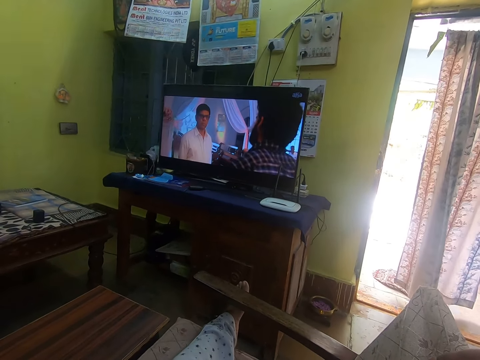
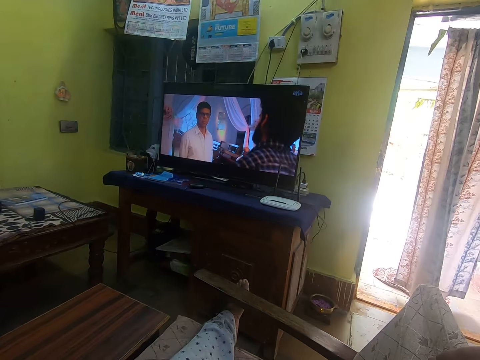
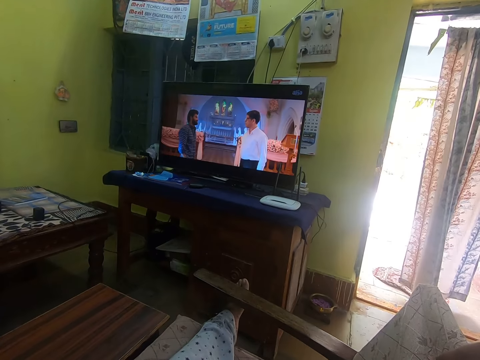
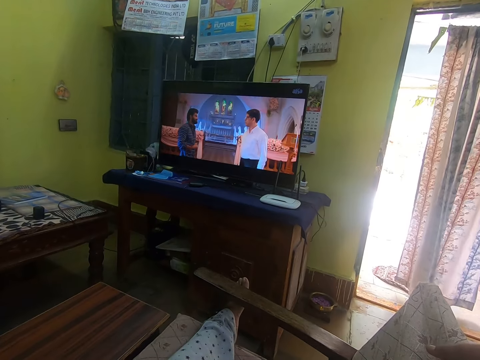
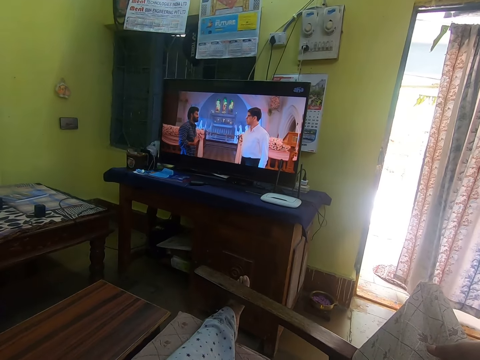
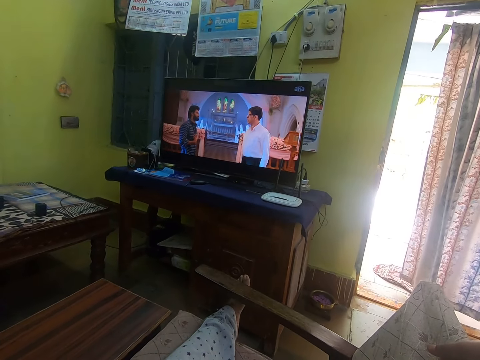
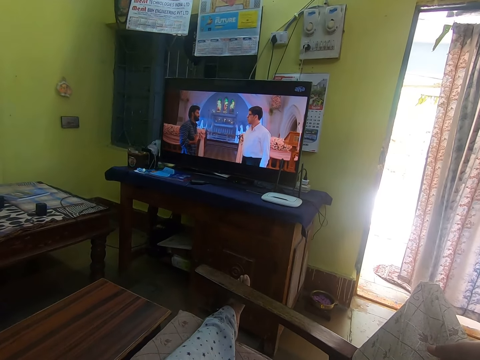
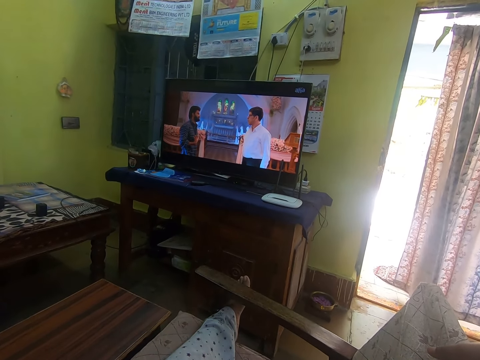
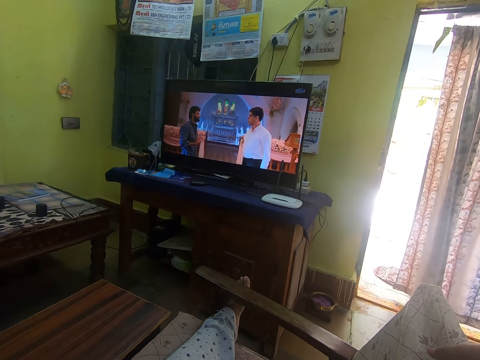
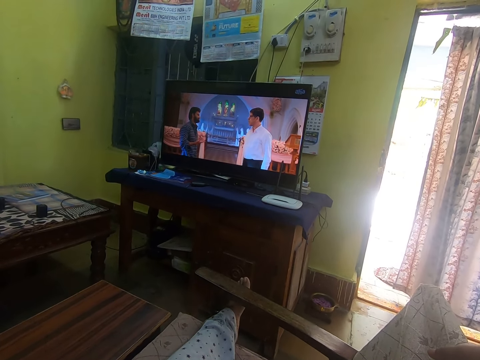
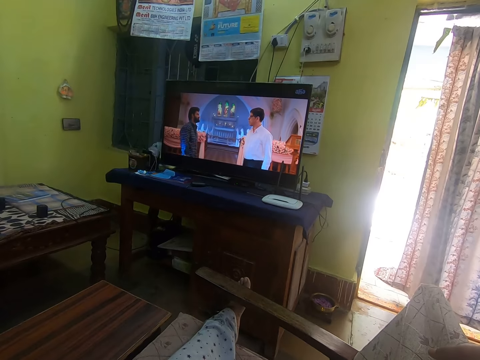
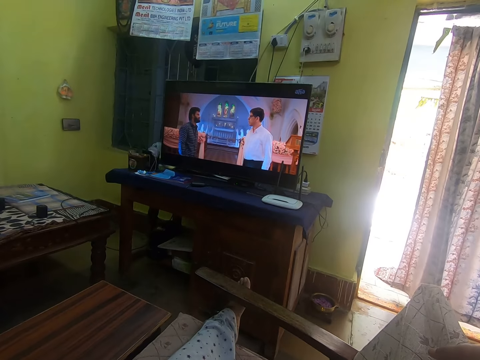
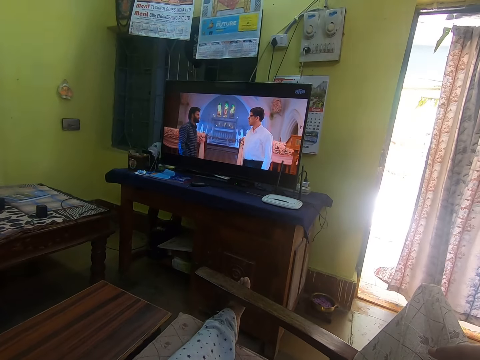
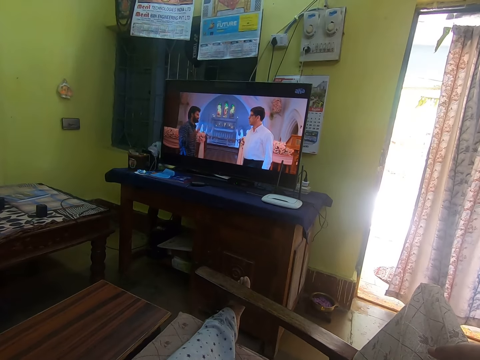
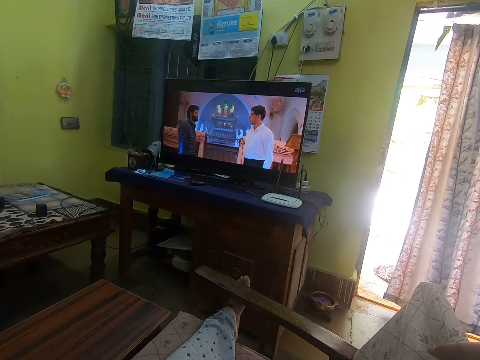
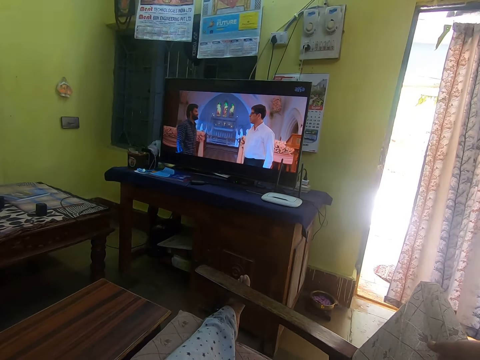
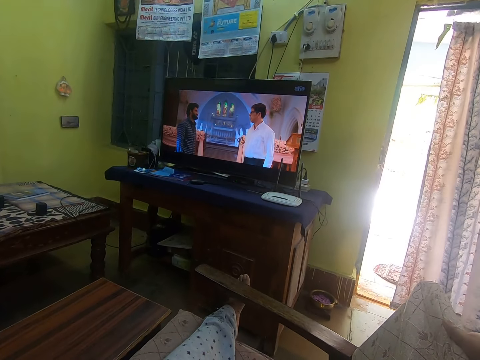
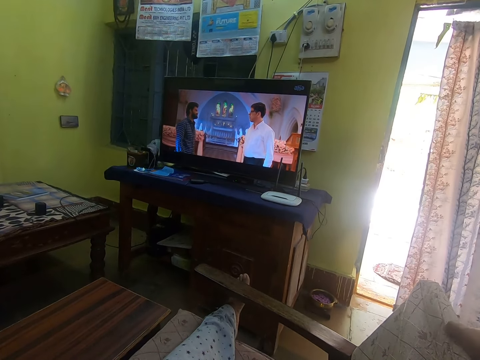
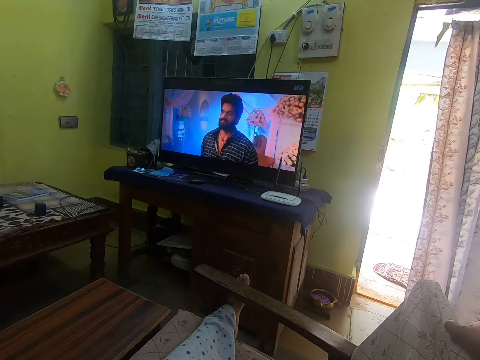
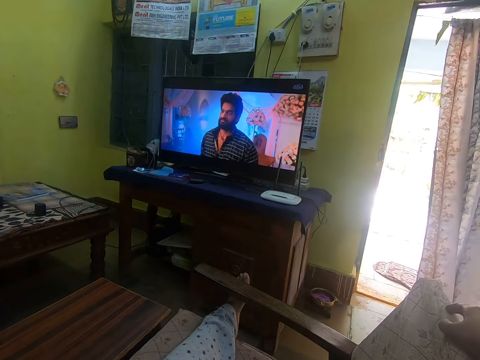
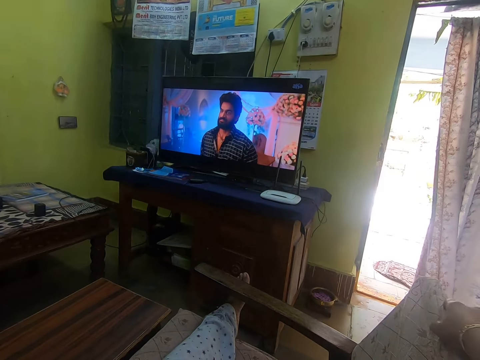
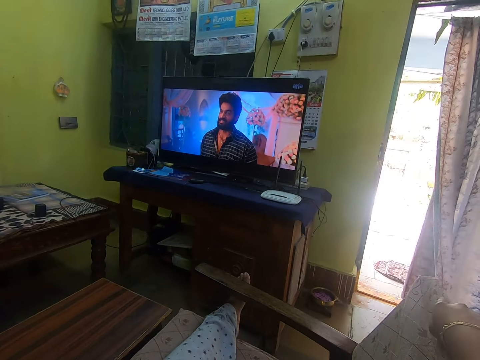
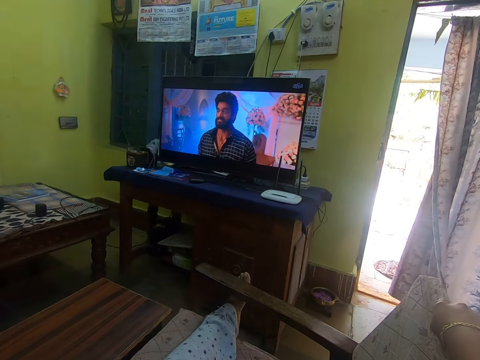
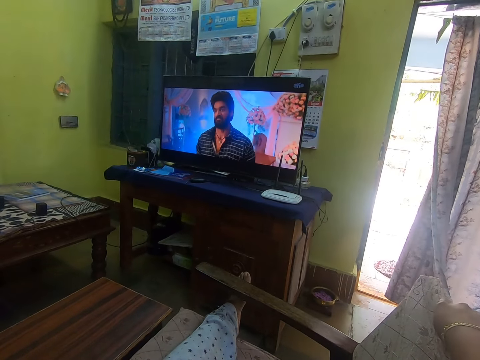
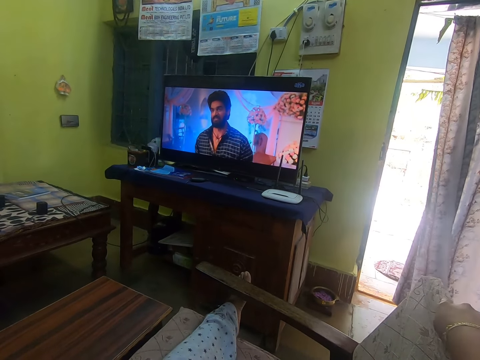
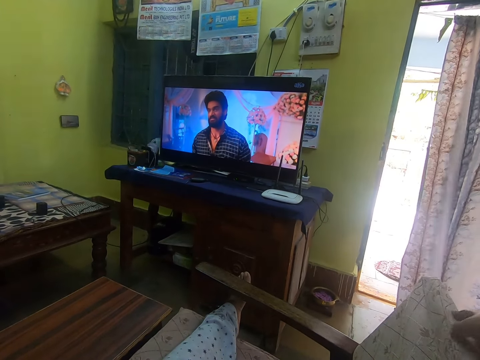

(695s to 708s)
The camera wearer moves the hand on the couch arm.

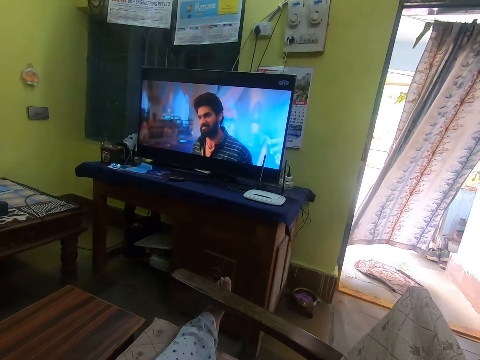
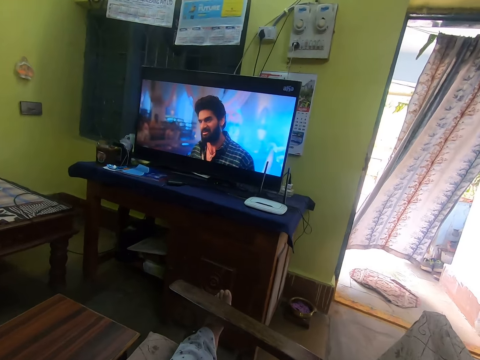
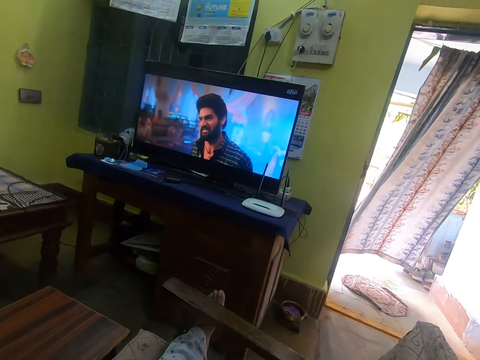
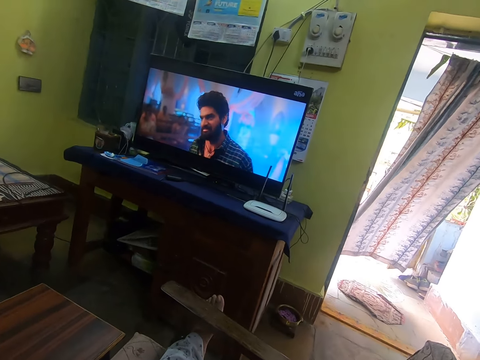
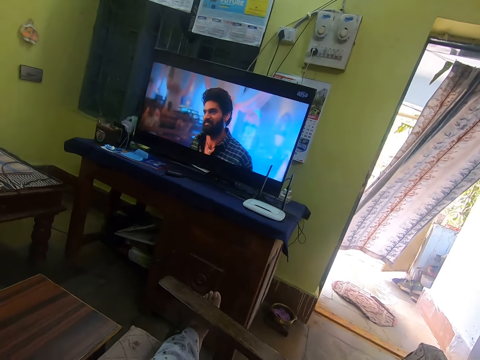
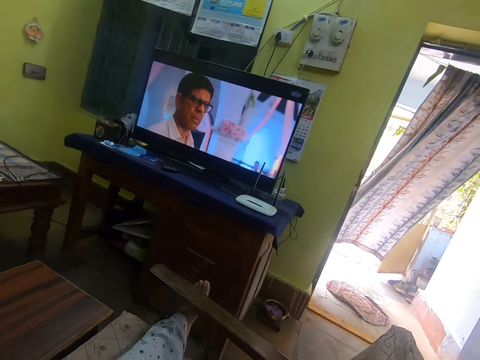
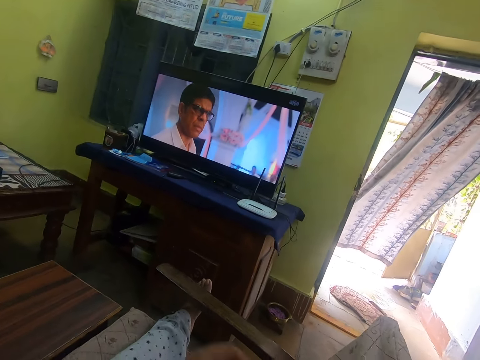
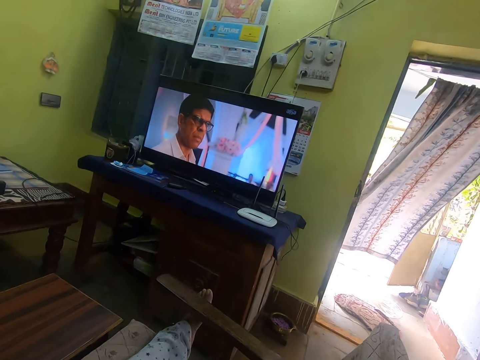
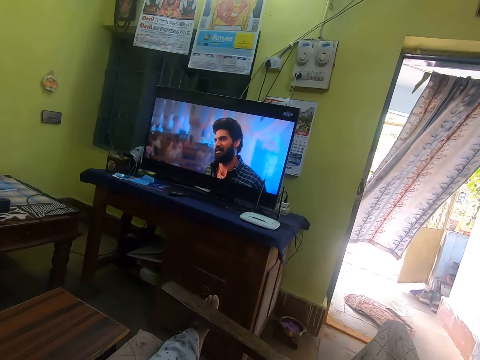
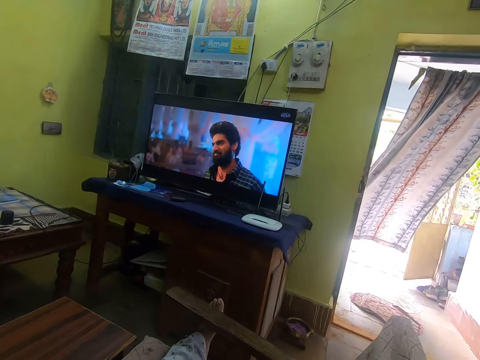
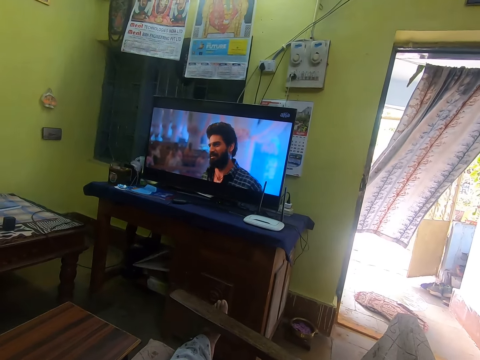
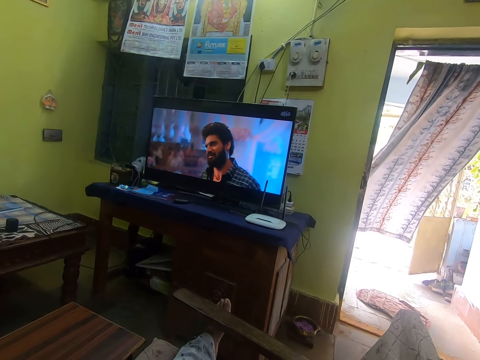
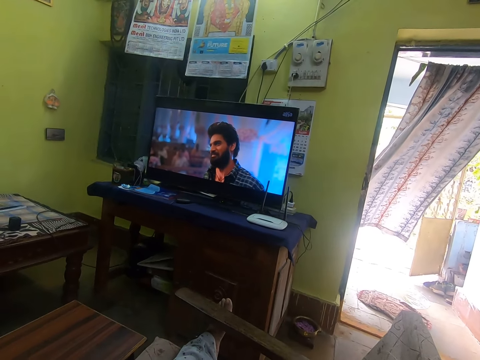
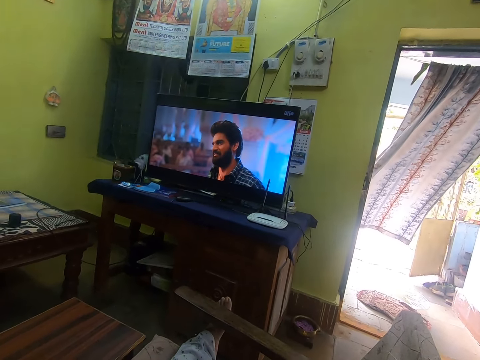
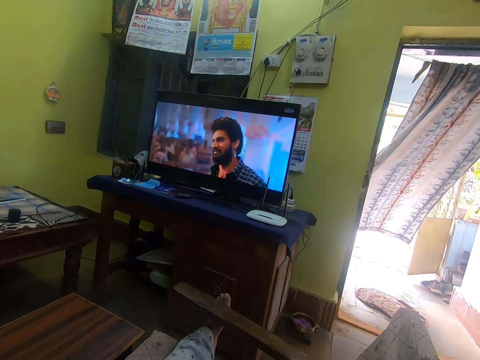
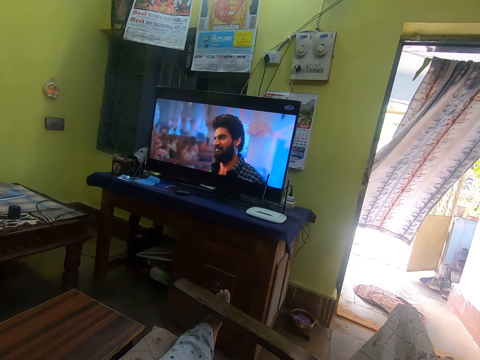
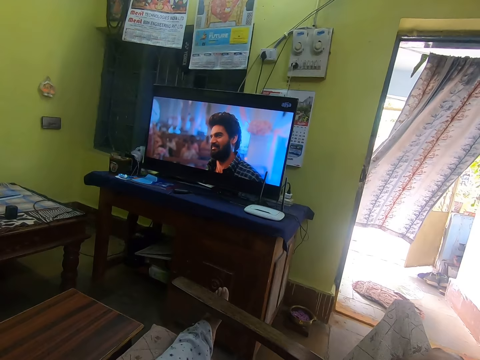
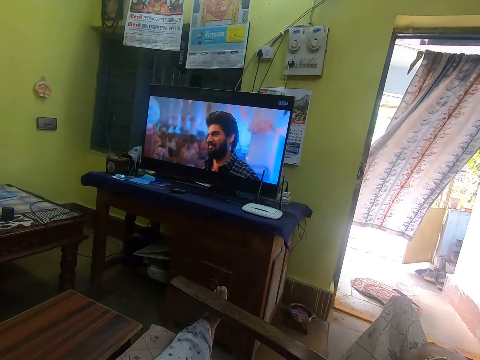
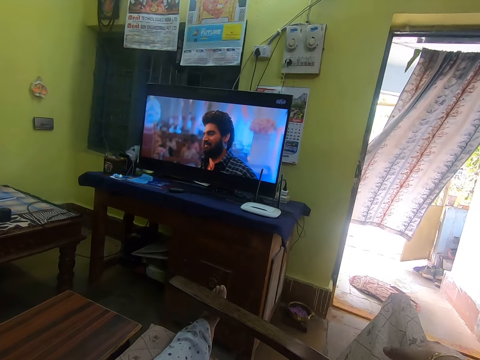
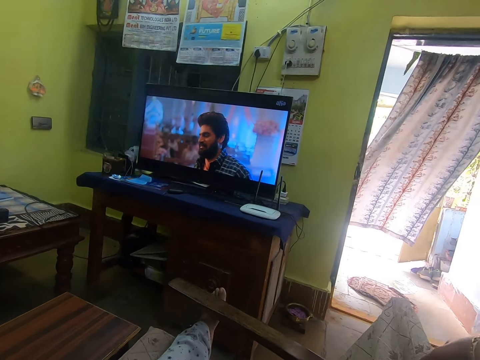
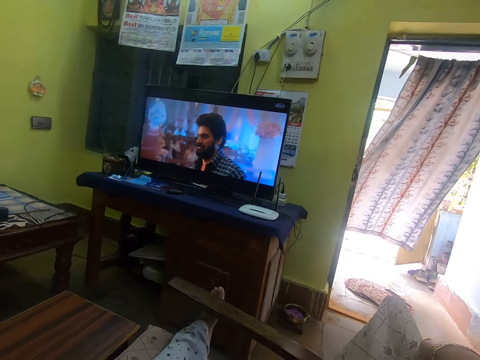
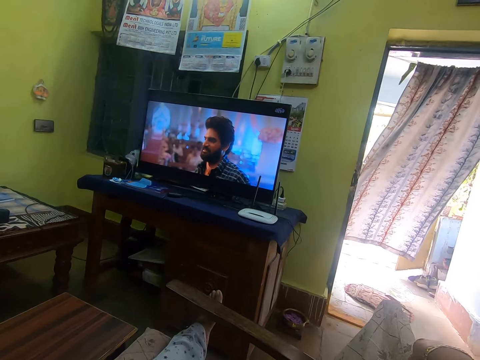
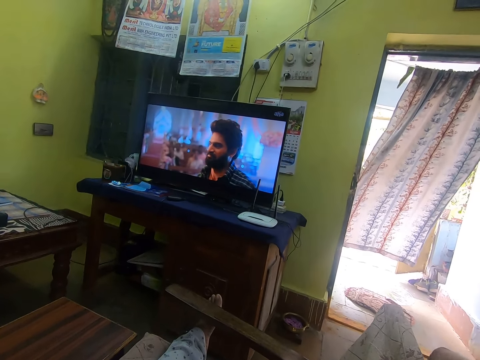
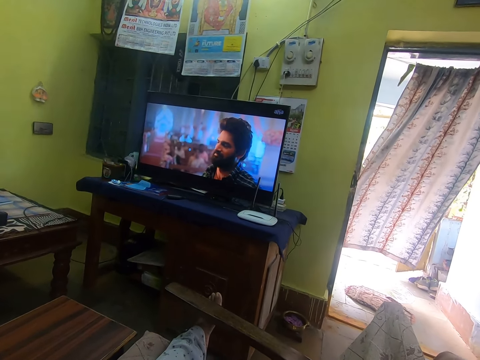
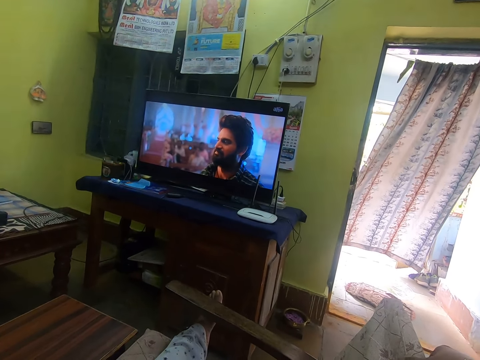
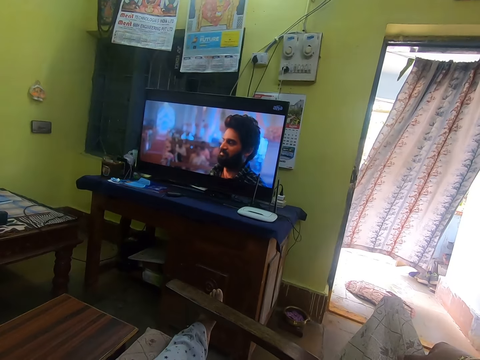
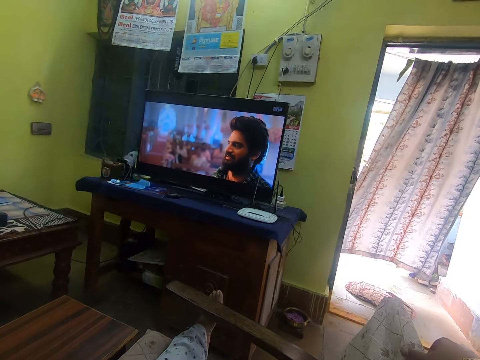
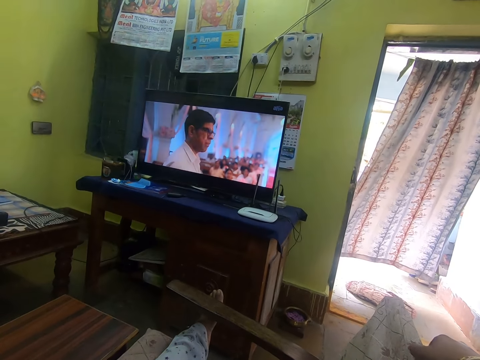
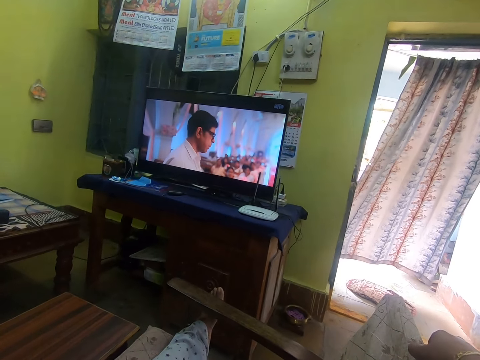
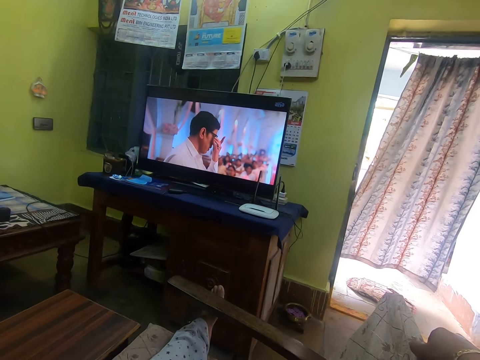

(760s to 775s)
The camera wearer stares at the television. They move the hand aside. They move the hand on the arm of the couch.
